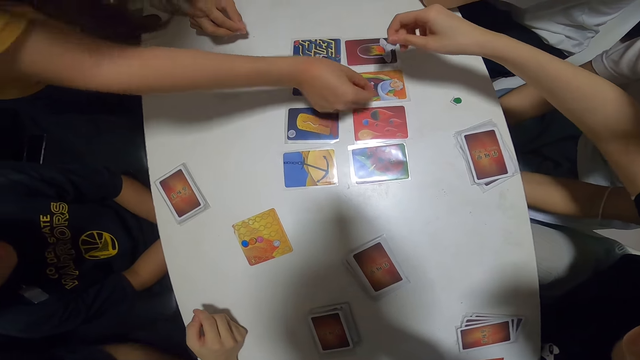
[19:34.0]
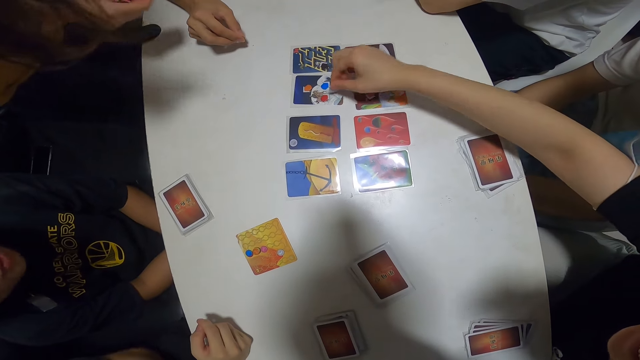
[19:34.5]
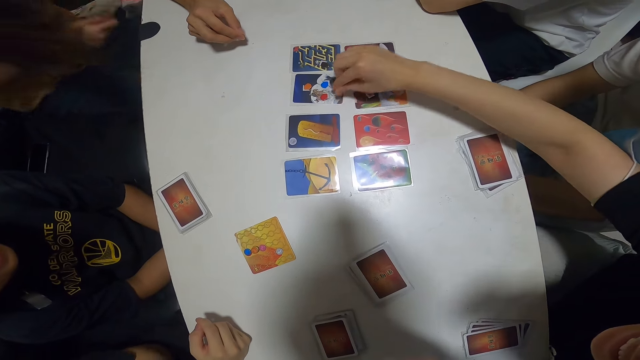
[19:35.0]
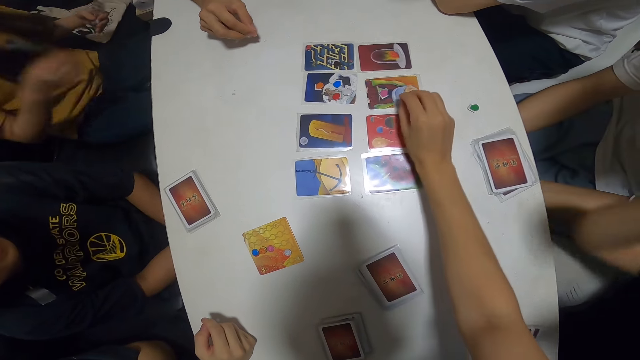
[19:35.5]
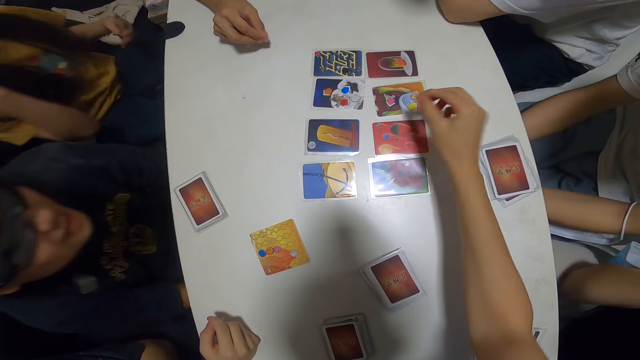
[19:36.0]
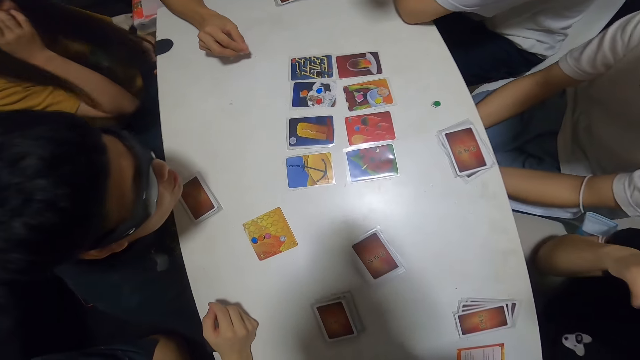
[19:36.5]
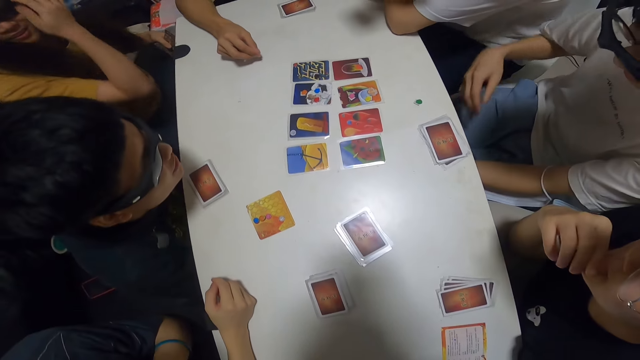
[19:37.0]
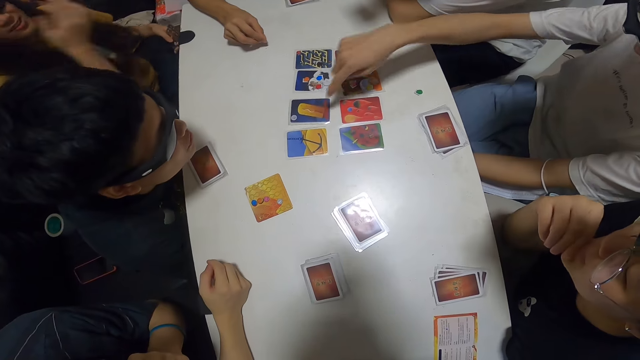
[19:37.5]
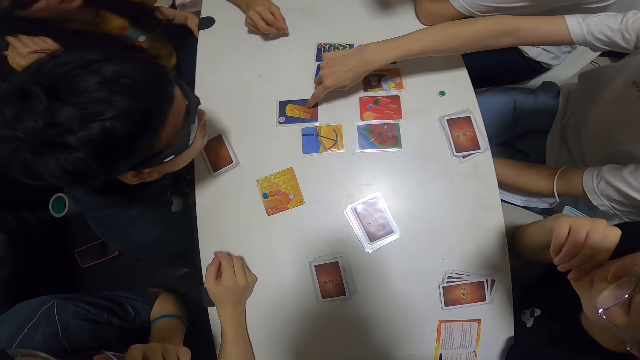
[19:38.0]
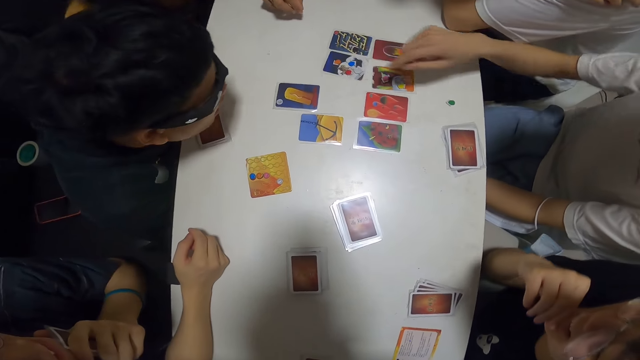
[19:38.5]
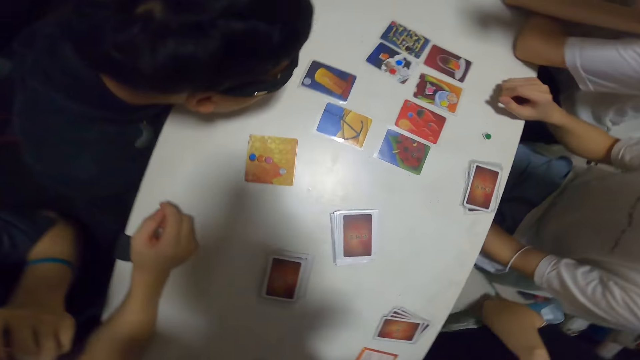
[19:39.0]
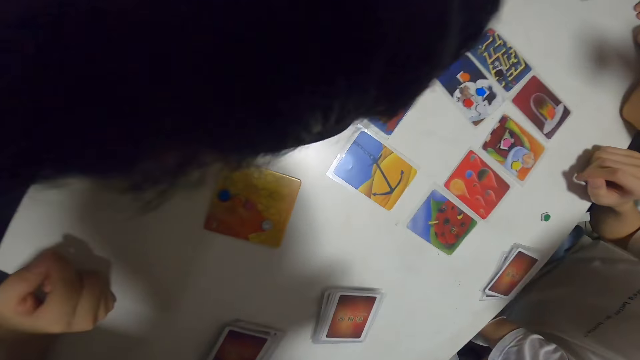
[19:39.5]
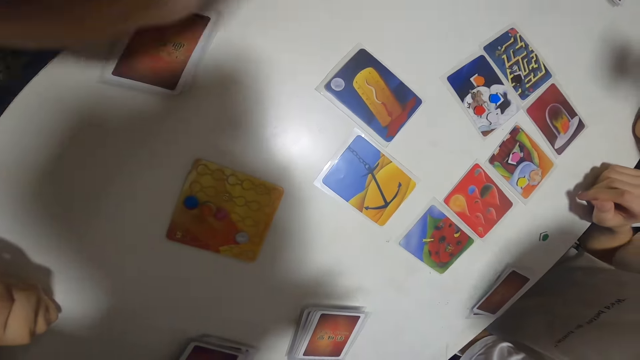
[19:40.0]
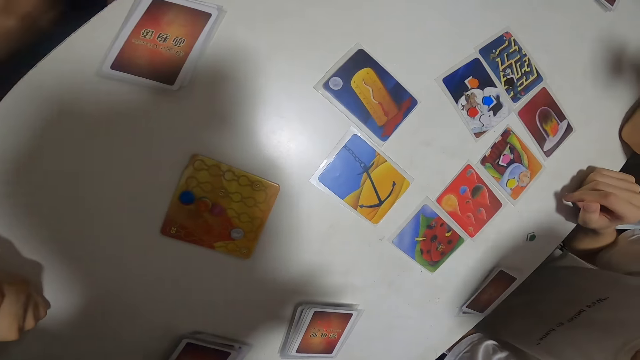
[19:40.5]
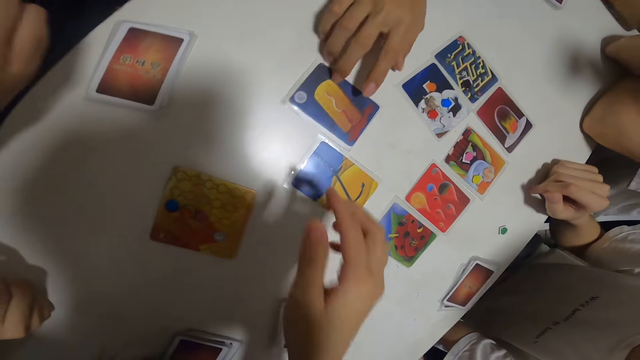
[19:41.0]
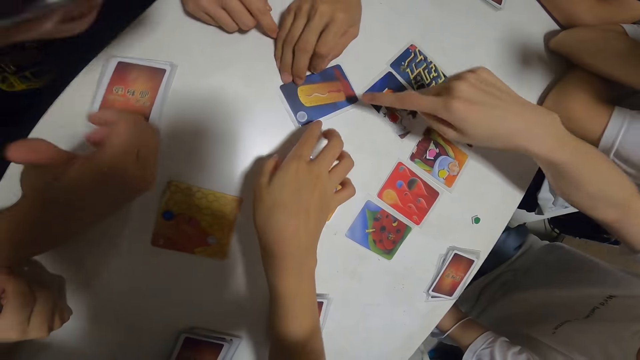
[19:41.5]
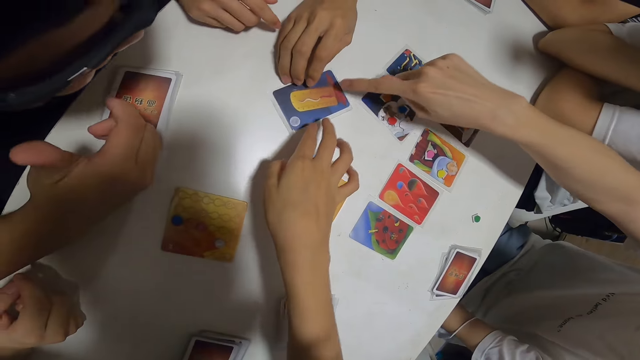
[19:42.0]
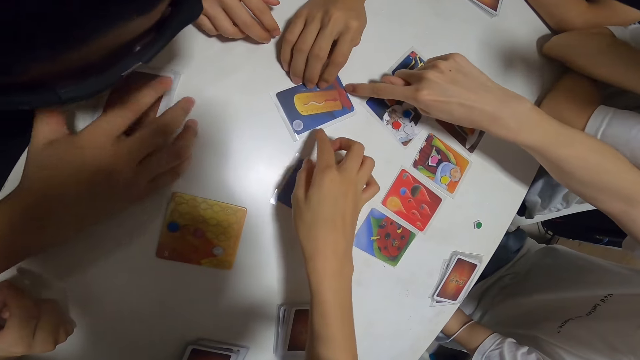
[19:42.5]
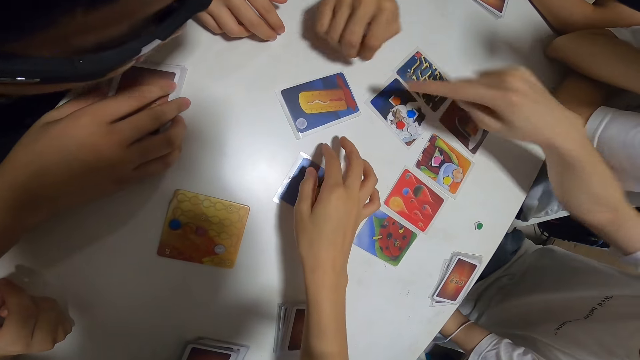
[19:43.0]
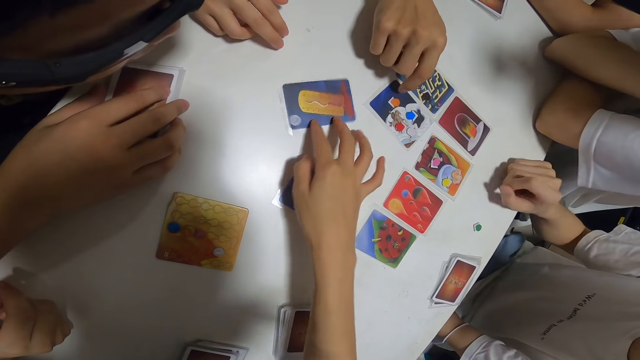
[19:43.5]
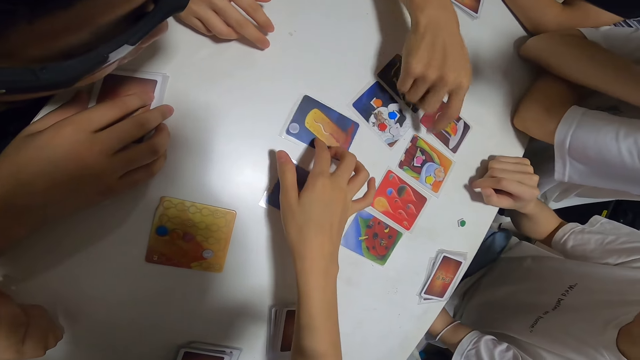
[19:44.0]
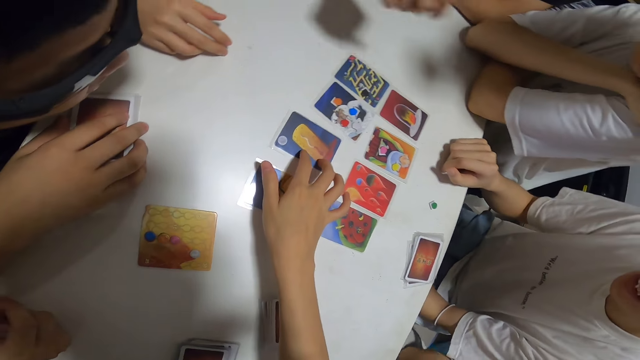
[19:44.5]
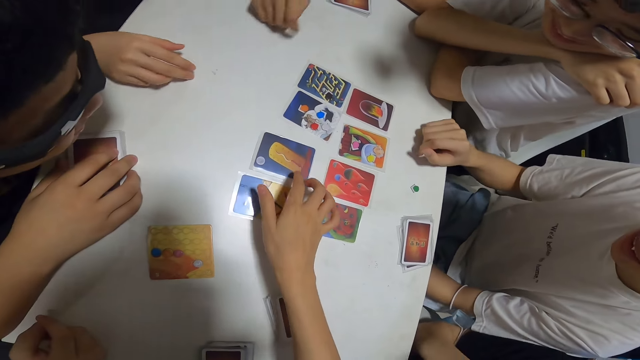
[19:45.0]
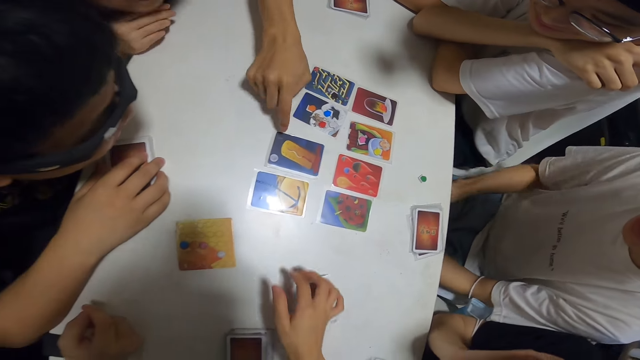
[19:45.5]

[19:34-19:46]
A person places the assorted sticker card on top of the card. Another person places the assorted sticker card on top of the card. The camera wearer places the assorted sticker card on top of the card. A third person points at the card on the table. The first person touches her hand in her hair. A fourth person rests his chin on the table. The camera wearer points at the card on the table and interacts with the group. A fifth person pulls the card. The third person points at the card on the table. The camera wearer touches the card on the table. The fourth person holds the card. The camera wearer moves the card. The fifth person hits the card. The camera wearer moves the card.

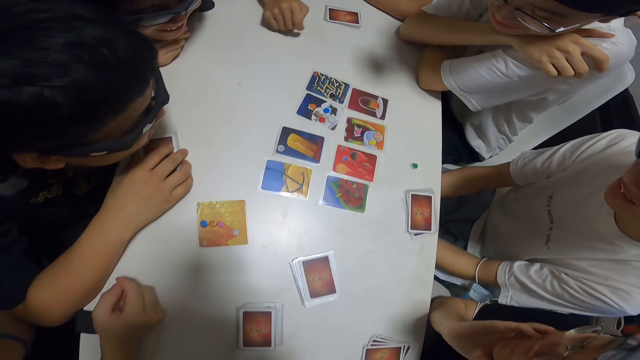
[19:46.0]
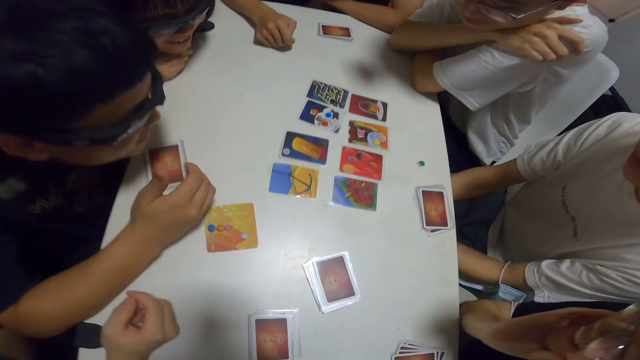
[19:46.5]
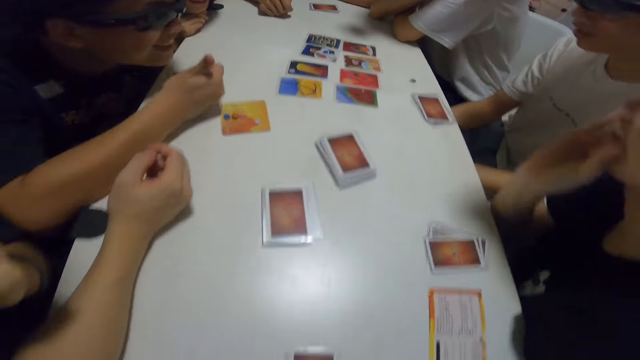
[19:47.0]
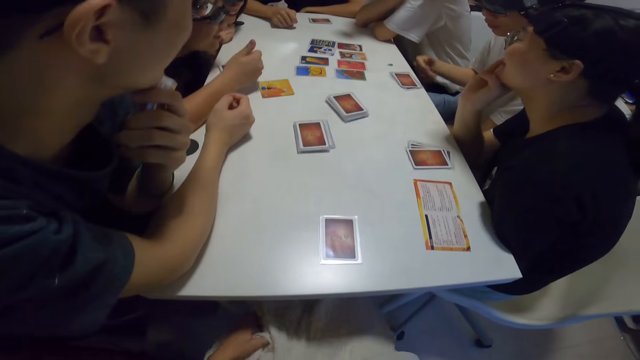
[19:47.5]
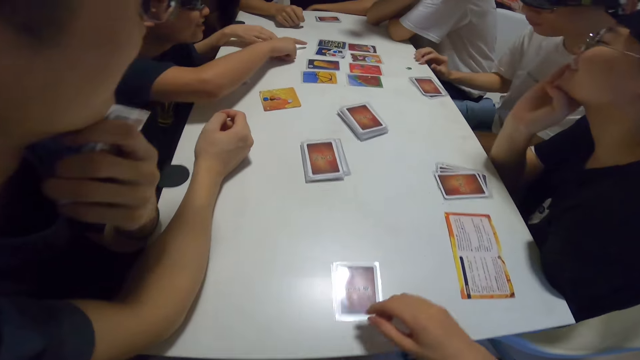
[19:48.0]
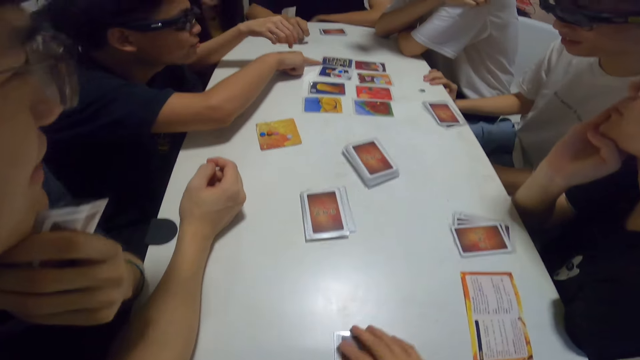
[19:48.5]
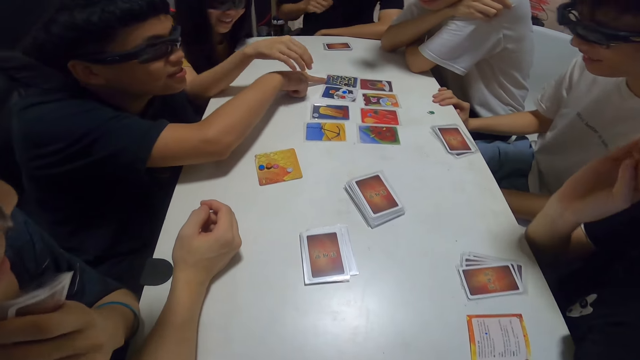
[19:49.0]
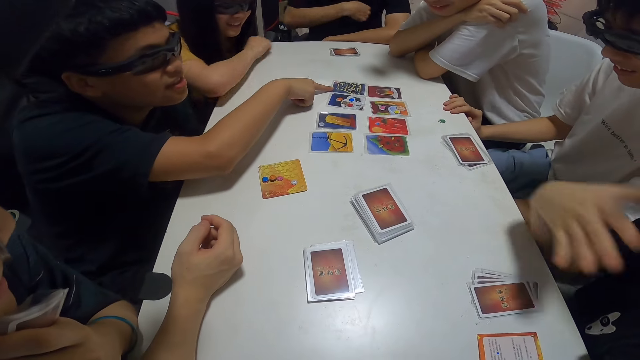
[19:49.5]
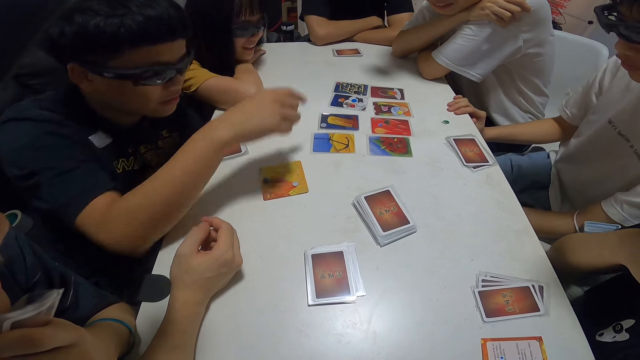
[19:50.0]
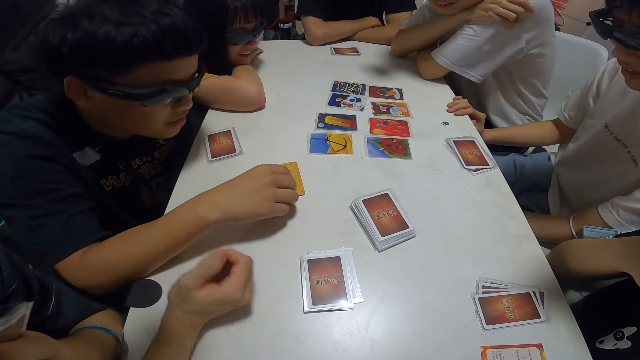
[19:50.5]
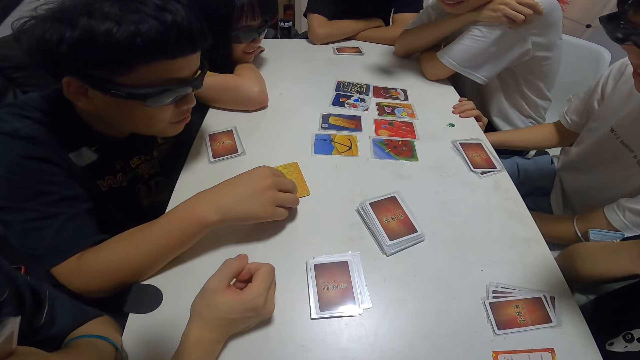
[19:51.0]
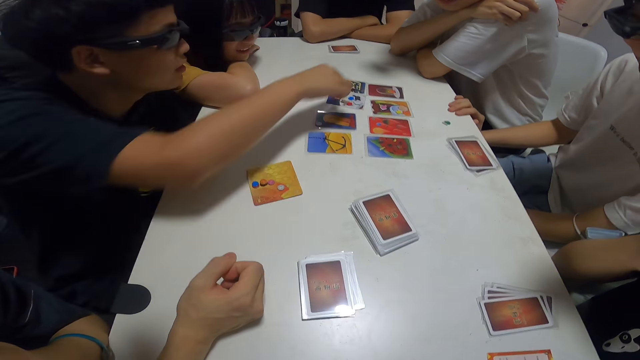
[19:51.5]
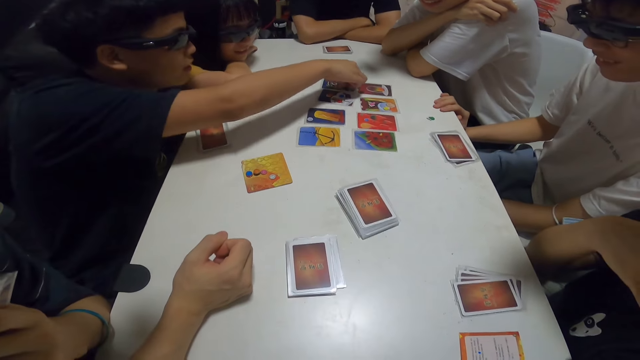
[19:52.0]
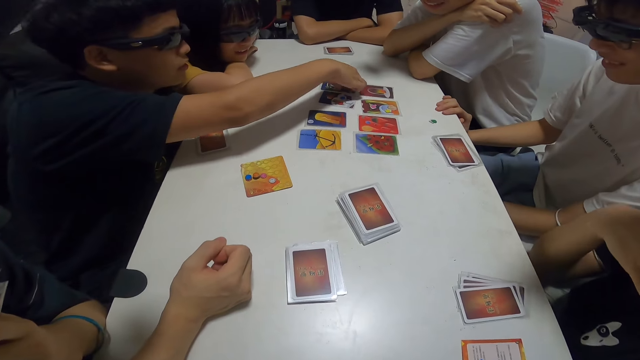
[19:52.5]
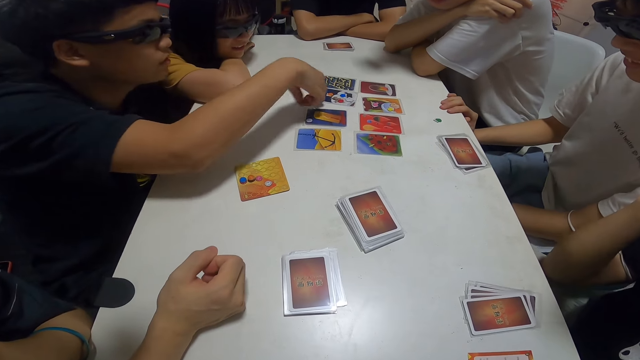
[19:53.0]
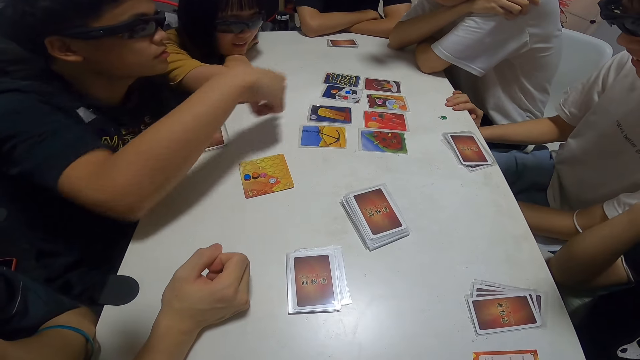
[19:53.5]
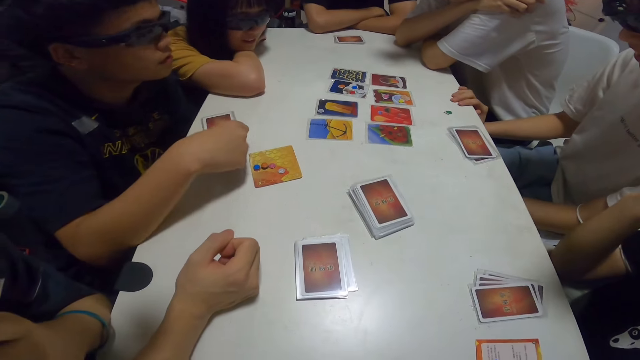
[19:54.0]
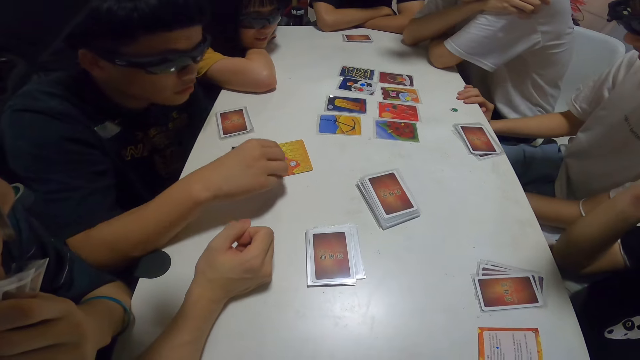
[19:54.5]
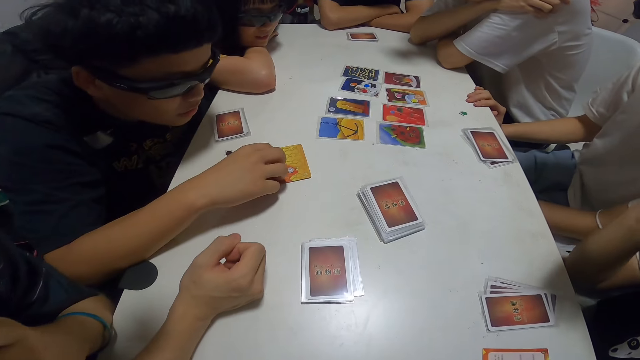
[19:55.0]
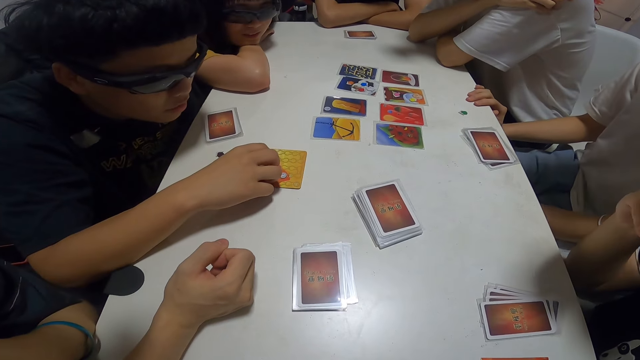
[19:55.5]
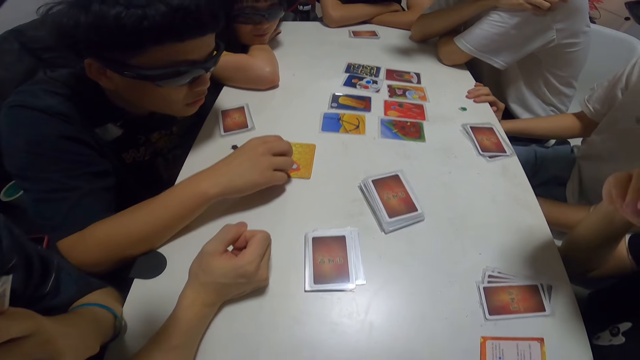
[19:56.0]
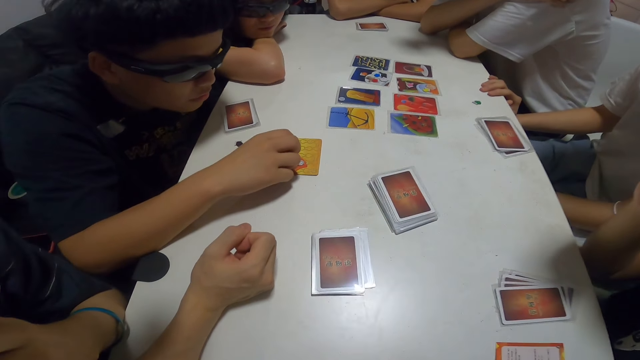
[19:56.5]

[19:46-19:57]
A person shakes his legs. Another person lifts his thumb. The first person holds the table. The second person points at the card on the table. A third person moves her hand. A fourth person moves his hand. The first person shakes his legs. The third person rests her chin on her hand. The second person touches the assorted card and picks up the assorted sticker card. The camera wearer interacts with the group. The second person moves his hand on the assorted card. The first person shakes his legs.
